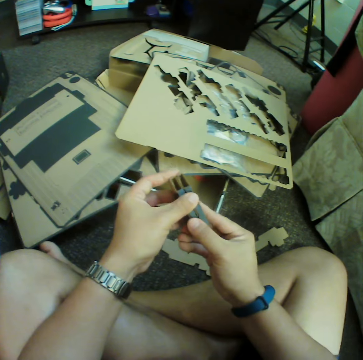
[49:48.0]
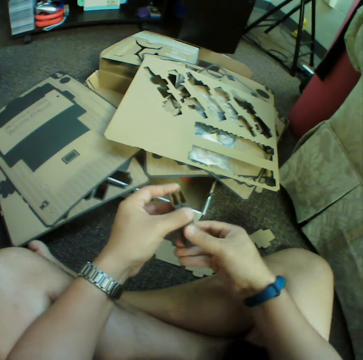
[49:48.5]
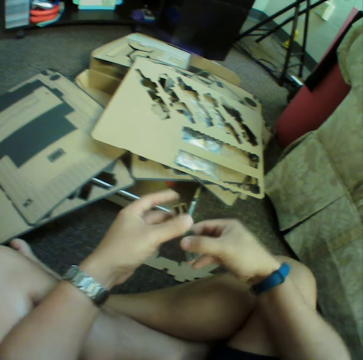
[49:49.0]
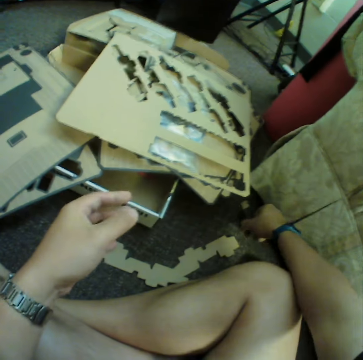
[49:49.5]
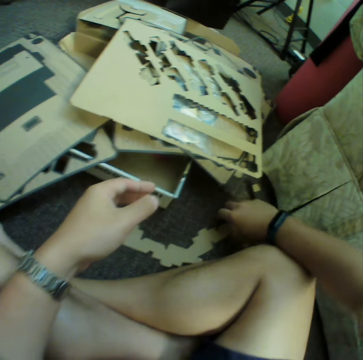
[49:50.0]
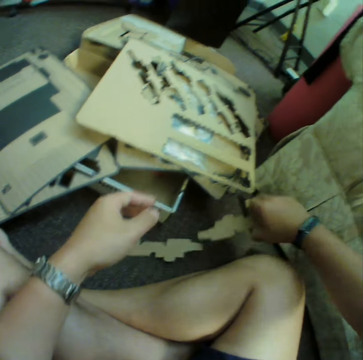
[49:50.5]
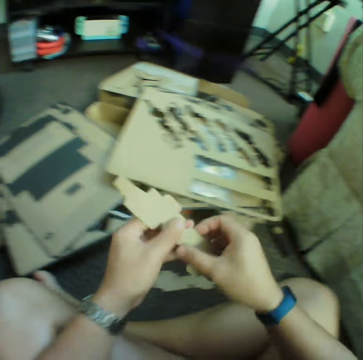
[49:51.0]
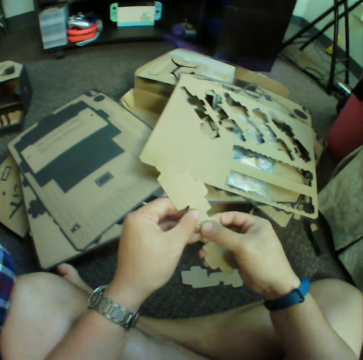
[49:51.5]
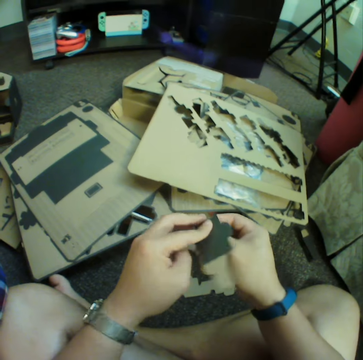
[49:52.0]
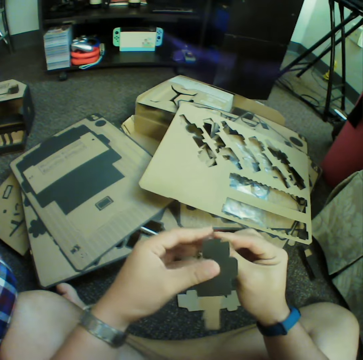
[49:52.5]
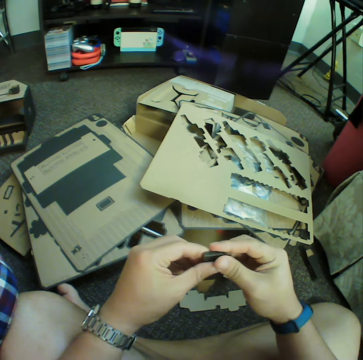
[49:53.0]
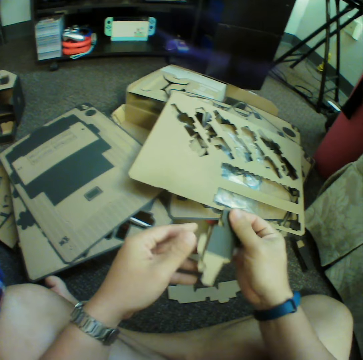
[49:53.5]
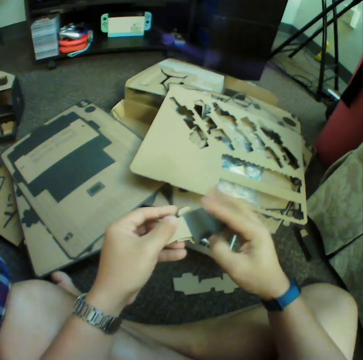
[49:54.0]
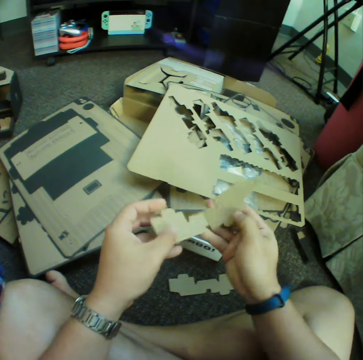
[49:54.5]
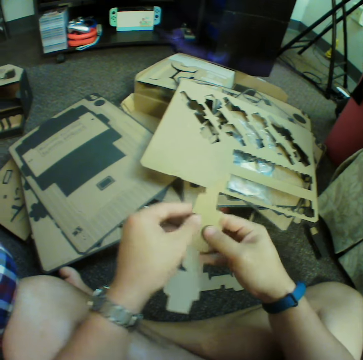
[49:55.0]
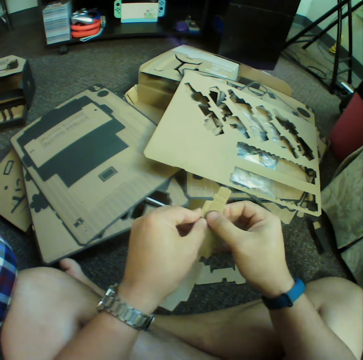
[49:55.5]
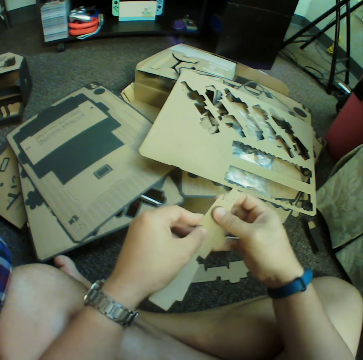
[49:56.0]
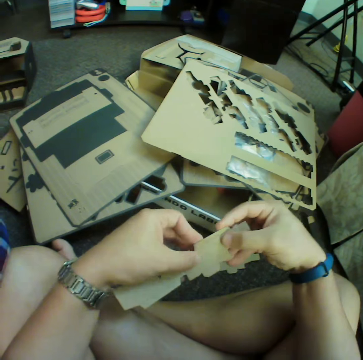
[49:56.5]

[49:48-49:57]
The camera wearer places the pieces on the carpet. They pick up another cardboard piece and fold the cardboard piece.

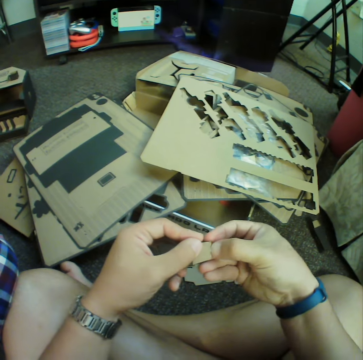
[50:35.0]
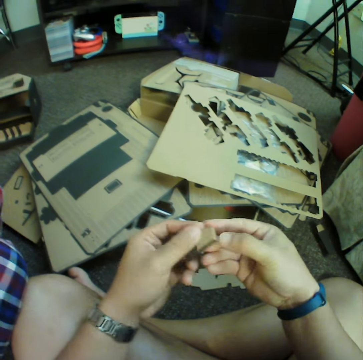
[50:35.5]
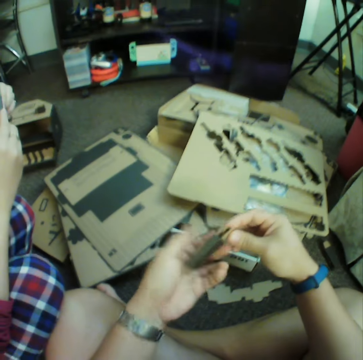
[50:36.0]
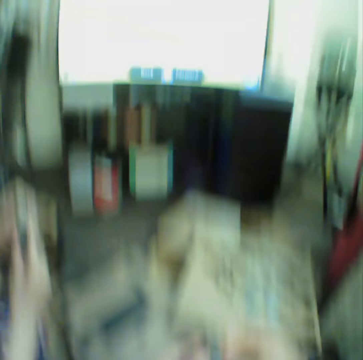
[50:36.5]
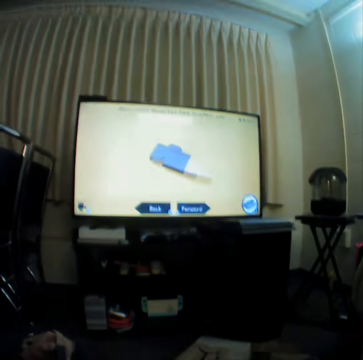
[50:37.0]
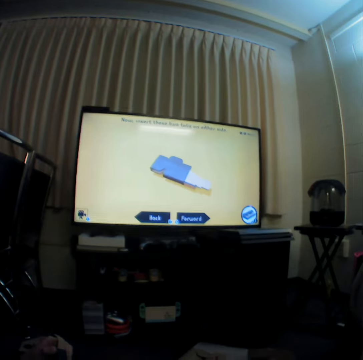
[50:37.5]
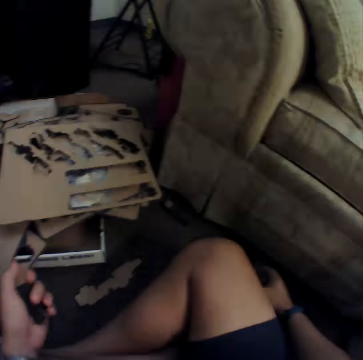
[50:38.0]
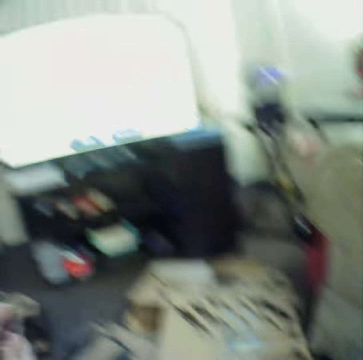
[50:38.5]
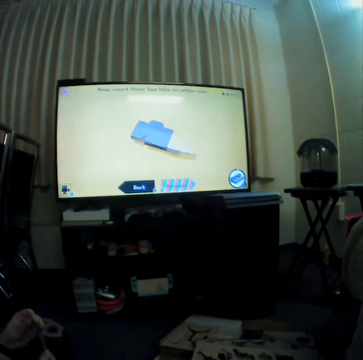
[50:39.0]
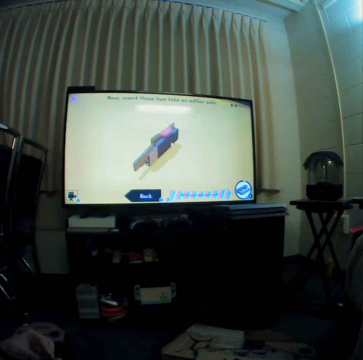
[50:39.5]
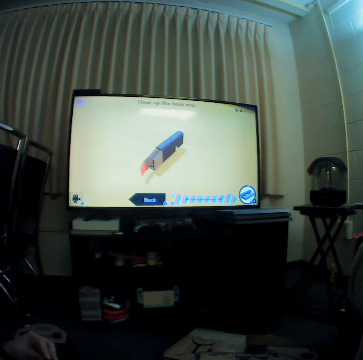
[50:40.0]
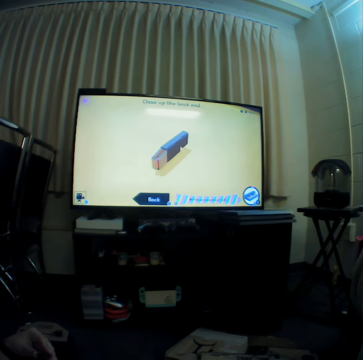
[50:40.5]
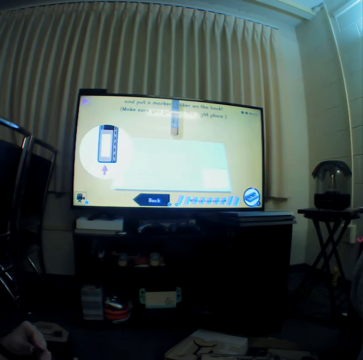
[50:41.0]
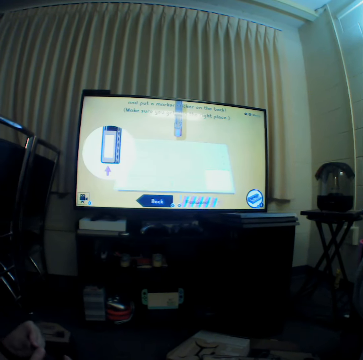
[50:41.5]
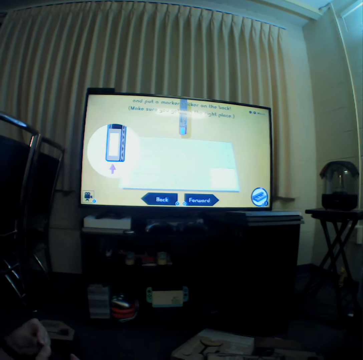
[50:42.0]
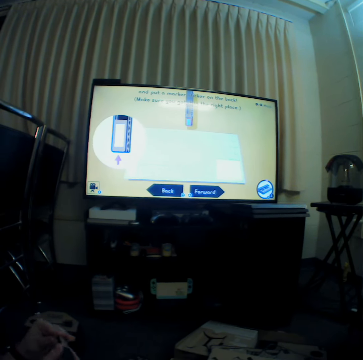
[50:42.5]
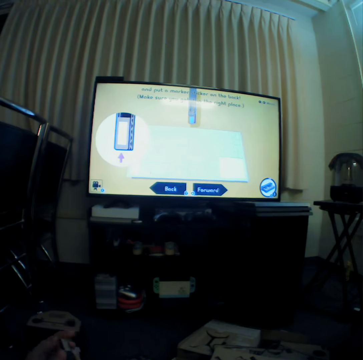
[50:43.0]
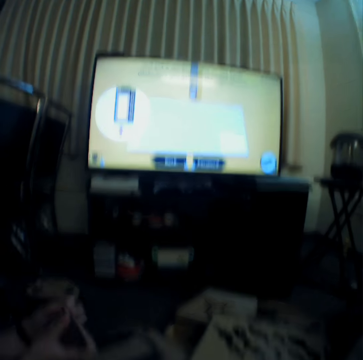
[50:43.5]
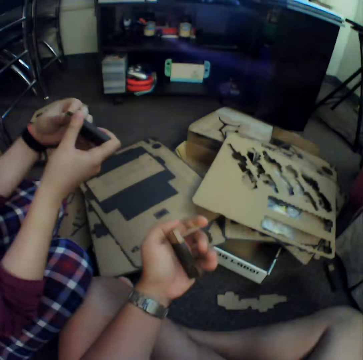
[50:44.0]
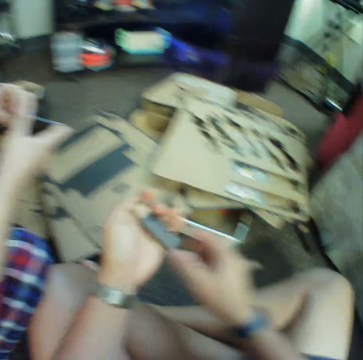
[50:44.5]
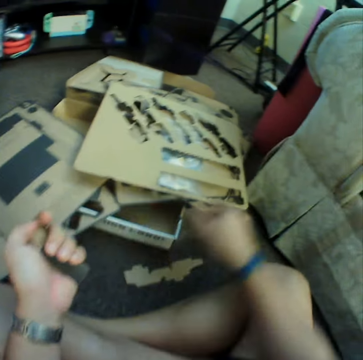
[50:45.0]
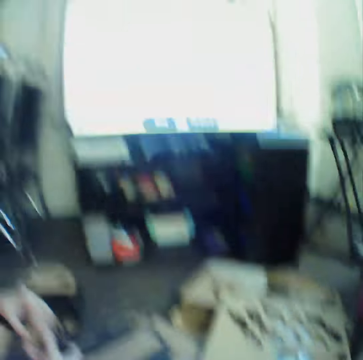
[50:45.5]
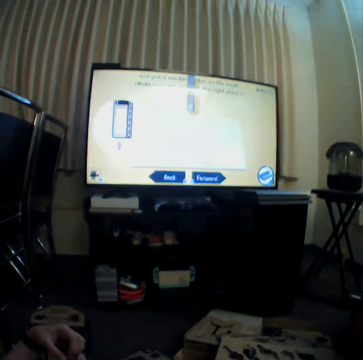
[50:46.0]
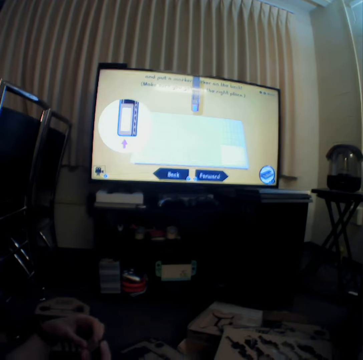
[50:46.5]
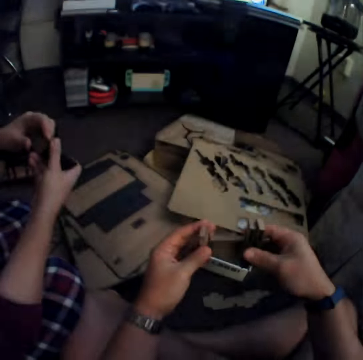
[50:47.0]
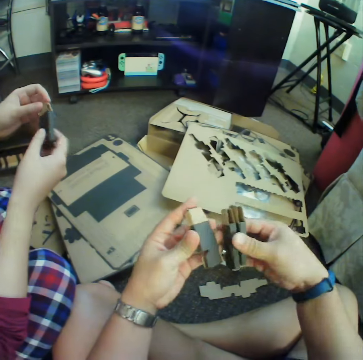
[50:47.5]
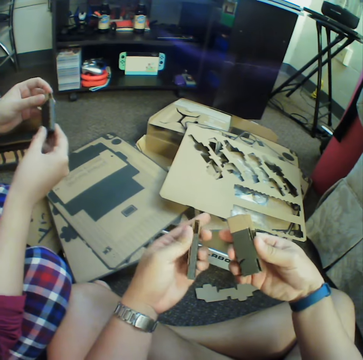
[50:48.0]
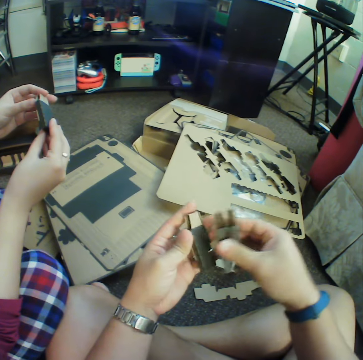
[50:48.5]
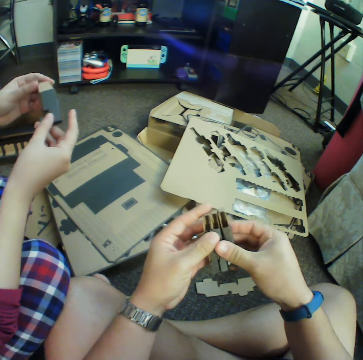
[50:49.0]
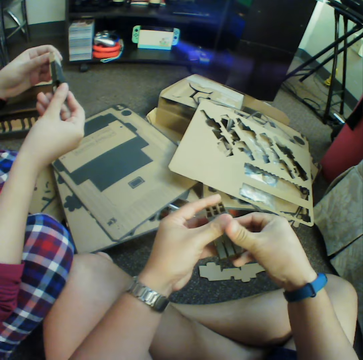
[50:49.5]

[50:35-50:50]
The camera wearer looks at the screen to see how to make the pieces. He moves his hand to the bottom of the couch. He watches television. A person folds a cardboard piece. The camera wearer folds a cardboard piece. He reaches for the pieces on the carpet, watches television and compares the pieces.

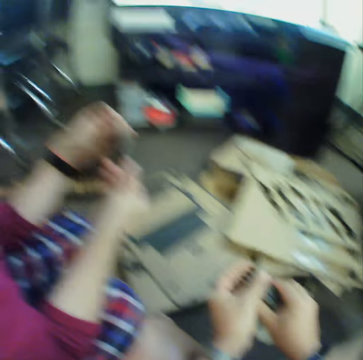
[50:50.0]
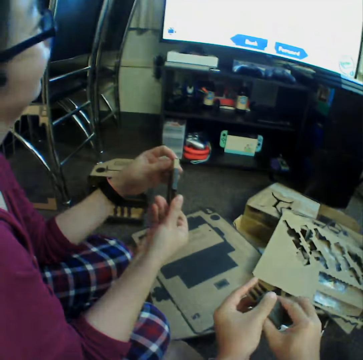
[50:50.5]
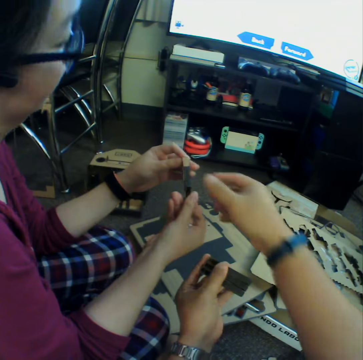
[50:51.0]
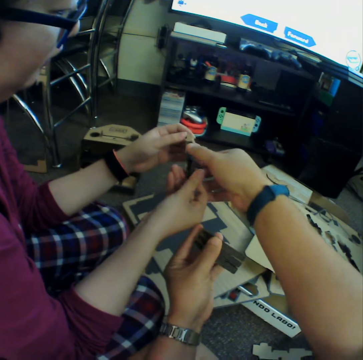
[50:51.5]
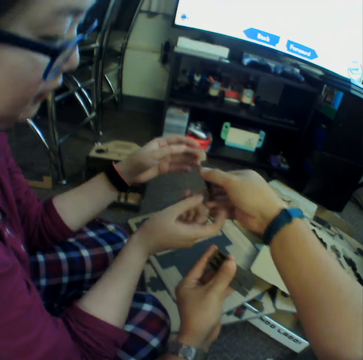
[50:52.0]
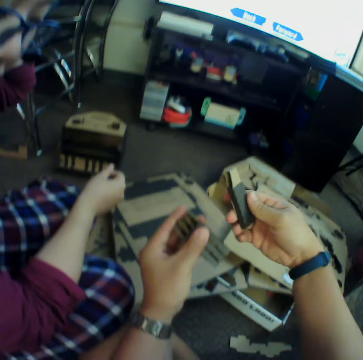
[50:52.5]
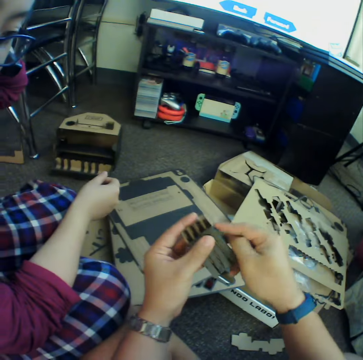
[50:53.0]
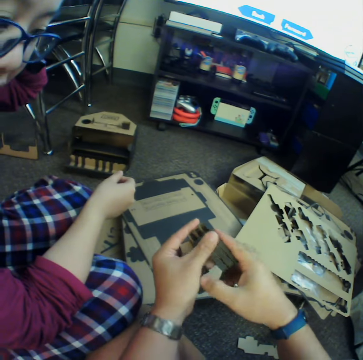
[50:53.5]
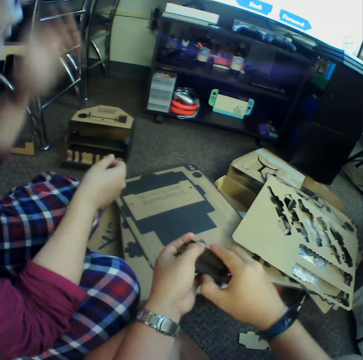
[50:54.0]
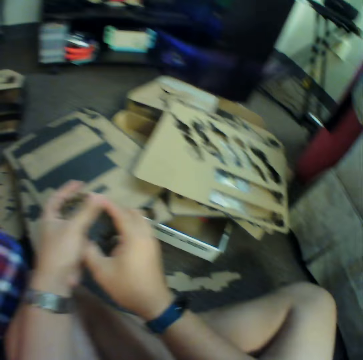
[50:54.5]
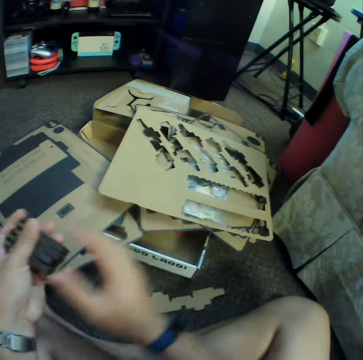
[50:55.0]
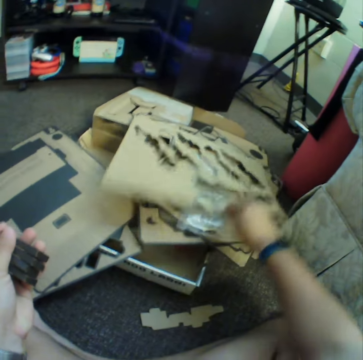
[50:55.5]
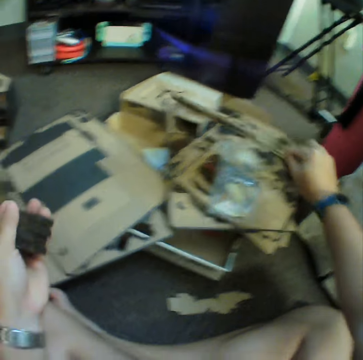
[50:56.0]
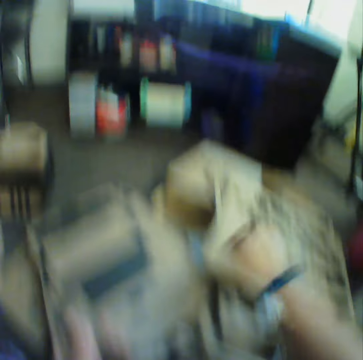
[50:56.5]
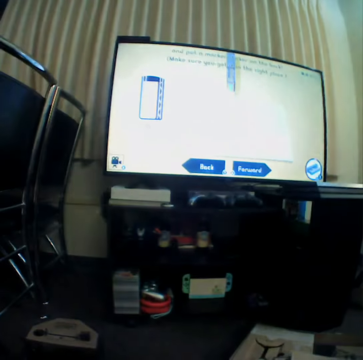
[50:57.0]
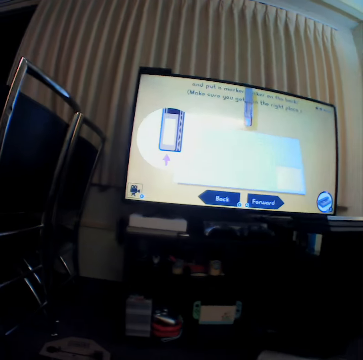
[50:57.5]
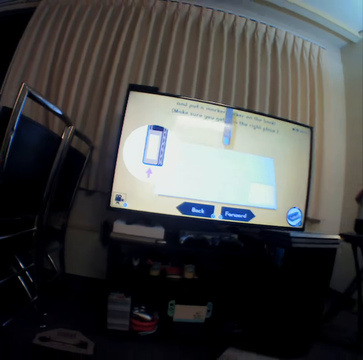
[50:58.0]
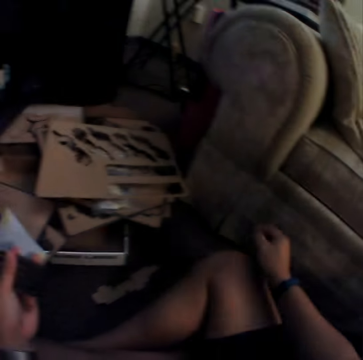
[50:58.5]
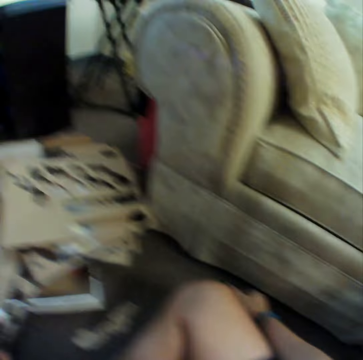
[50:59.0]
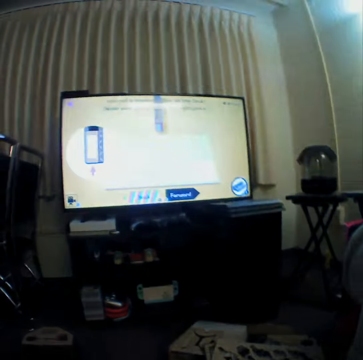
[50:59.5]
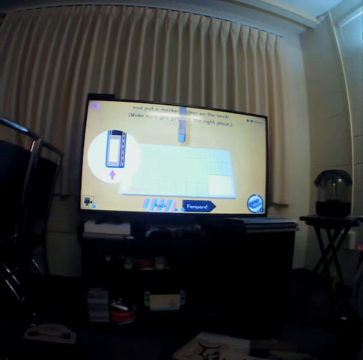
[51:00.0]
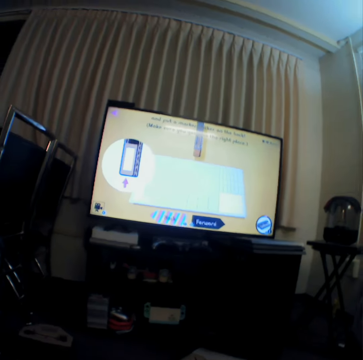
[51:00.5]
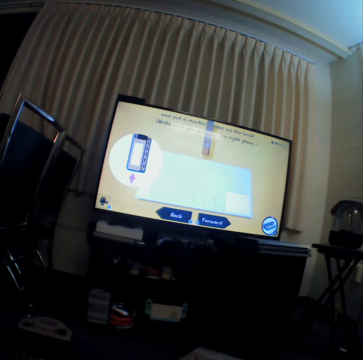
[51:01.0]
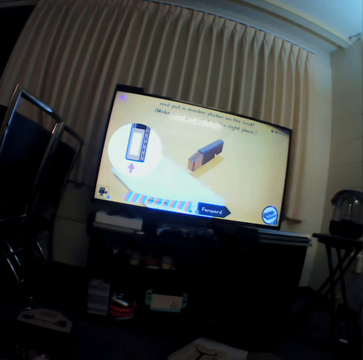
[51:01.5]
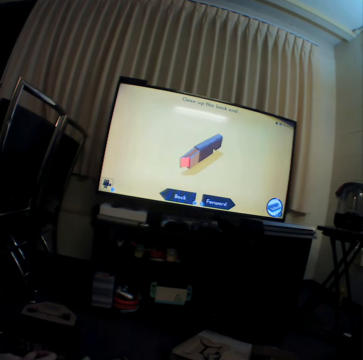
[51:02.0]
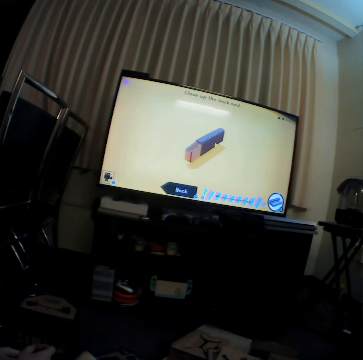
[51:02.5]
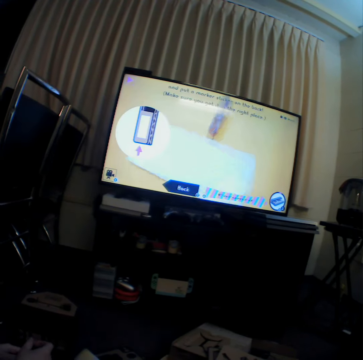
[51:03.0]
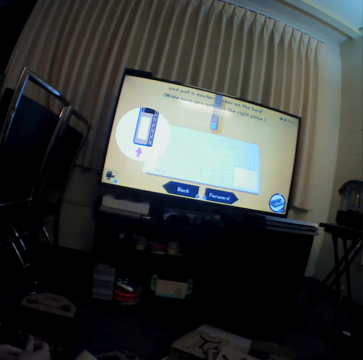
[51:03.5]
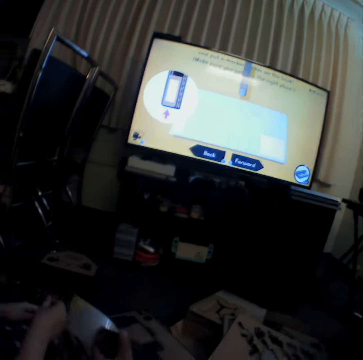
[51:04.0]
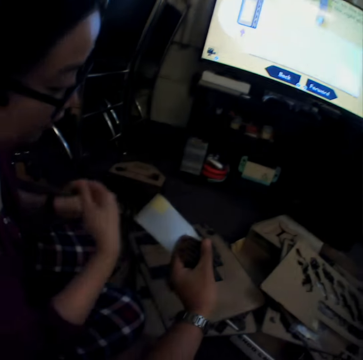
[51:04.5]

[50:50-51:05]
The camera wearer takes a cardboard piece from a woman's hands. He places the pieces together. He holds the cardboard pieces. He lifts up a board and lowers the board. He watches television. He moves his hand on the bottom of the couch. He looks at the screen to see how to make the pieces.
